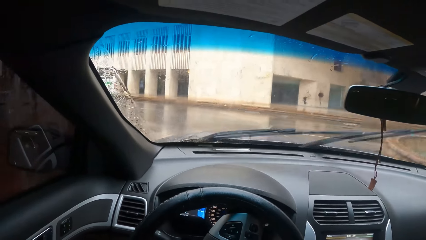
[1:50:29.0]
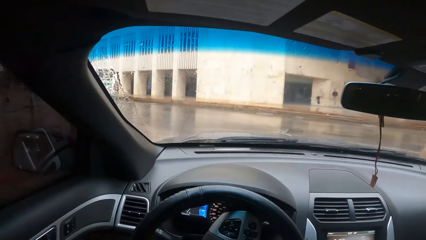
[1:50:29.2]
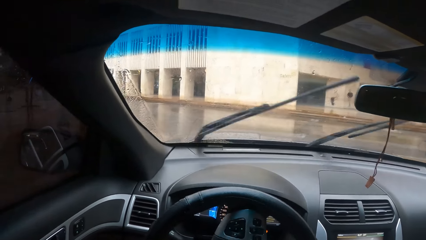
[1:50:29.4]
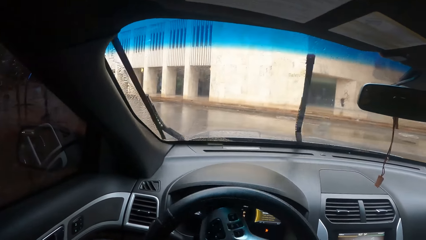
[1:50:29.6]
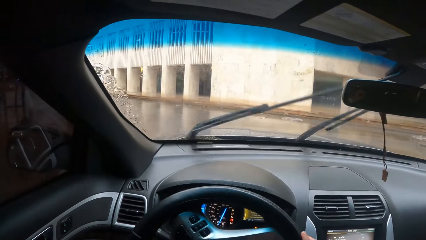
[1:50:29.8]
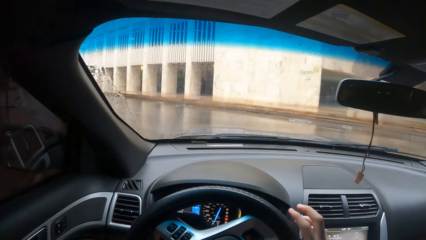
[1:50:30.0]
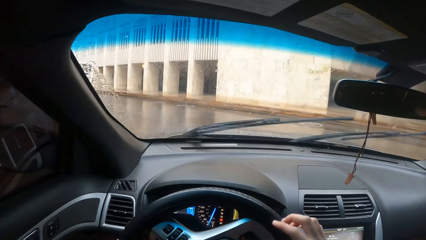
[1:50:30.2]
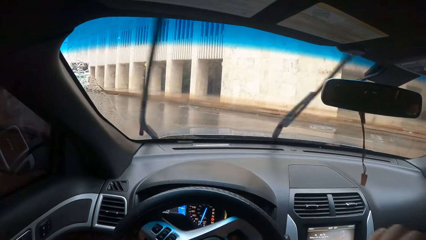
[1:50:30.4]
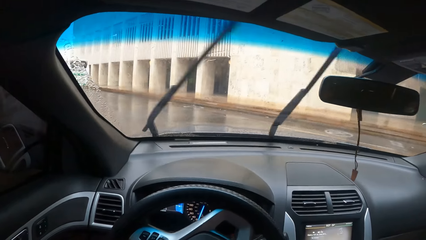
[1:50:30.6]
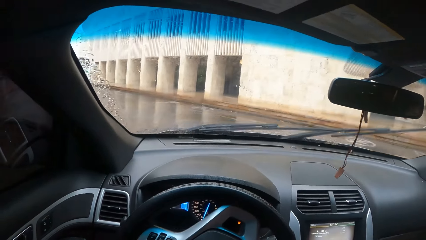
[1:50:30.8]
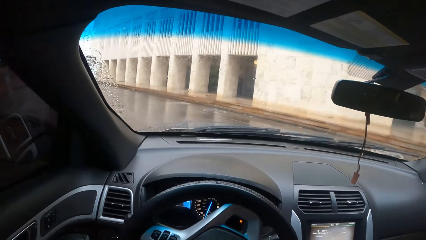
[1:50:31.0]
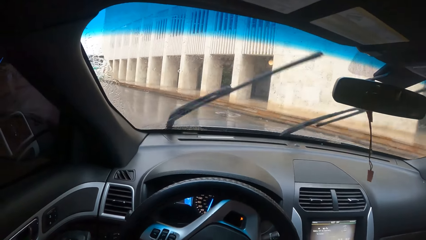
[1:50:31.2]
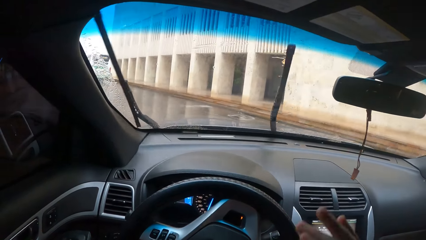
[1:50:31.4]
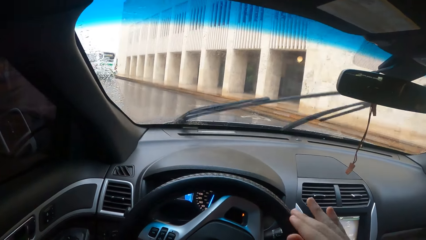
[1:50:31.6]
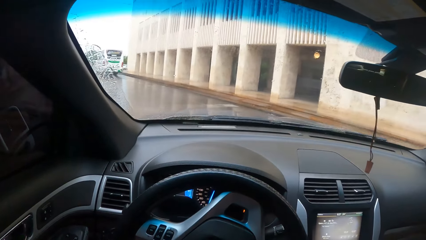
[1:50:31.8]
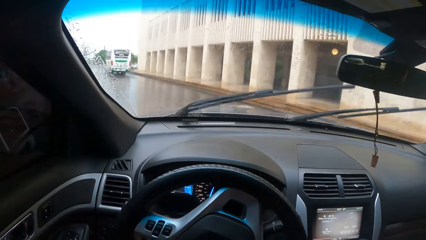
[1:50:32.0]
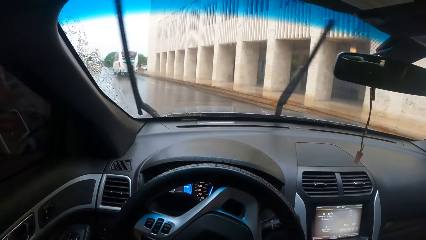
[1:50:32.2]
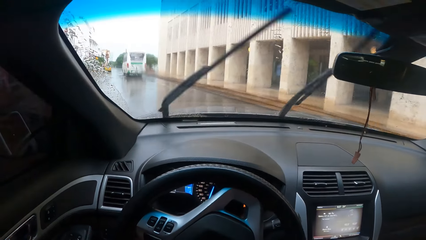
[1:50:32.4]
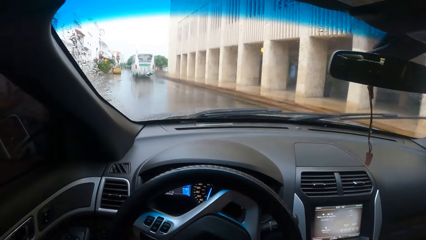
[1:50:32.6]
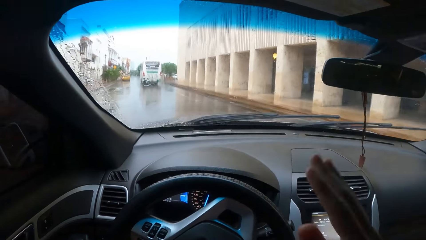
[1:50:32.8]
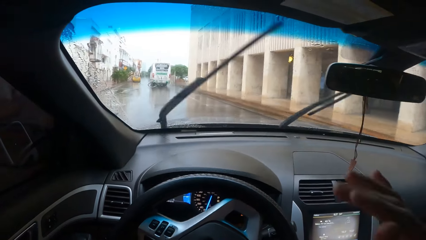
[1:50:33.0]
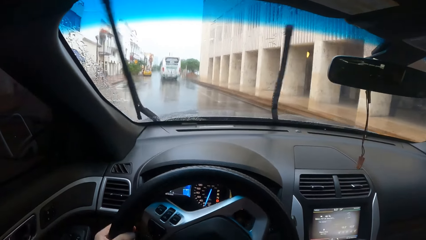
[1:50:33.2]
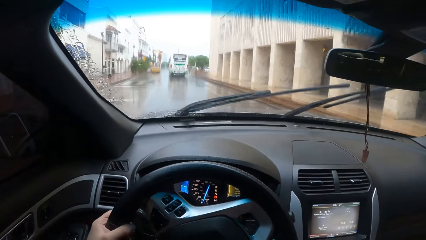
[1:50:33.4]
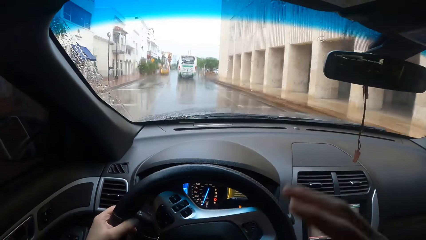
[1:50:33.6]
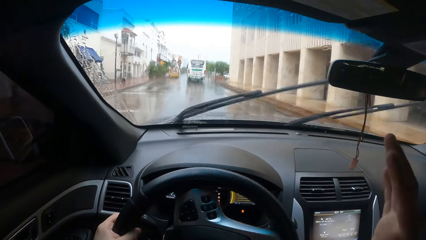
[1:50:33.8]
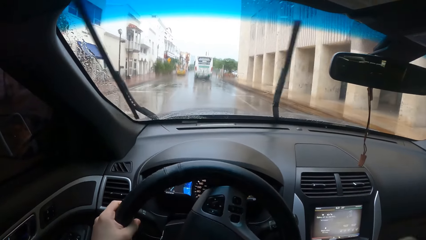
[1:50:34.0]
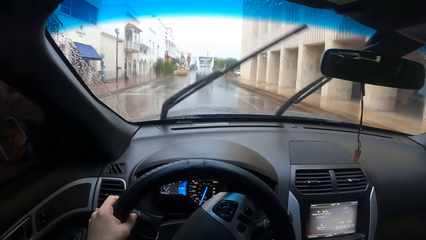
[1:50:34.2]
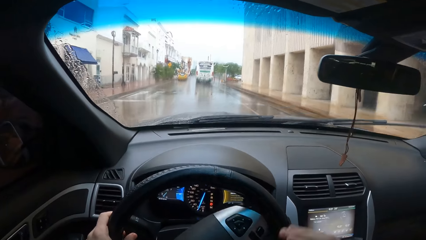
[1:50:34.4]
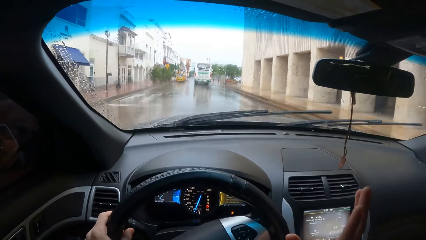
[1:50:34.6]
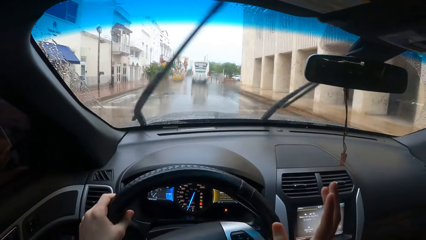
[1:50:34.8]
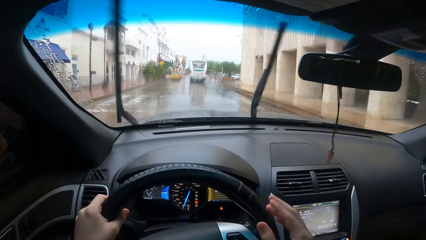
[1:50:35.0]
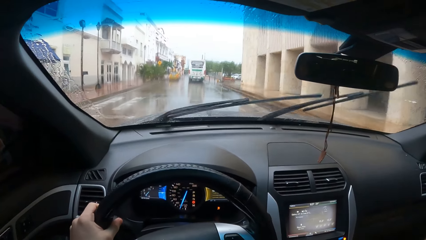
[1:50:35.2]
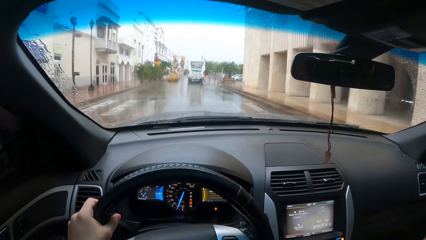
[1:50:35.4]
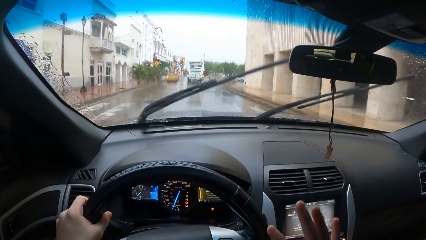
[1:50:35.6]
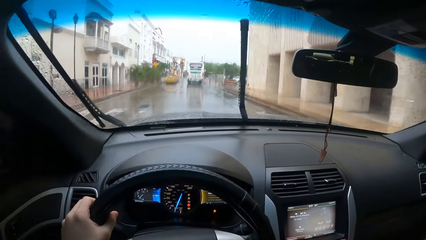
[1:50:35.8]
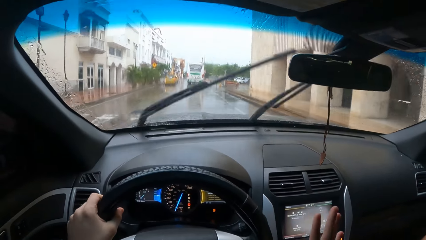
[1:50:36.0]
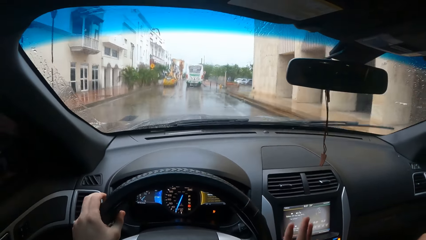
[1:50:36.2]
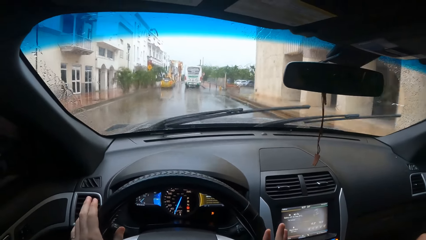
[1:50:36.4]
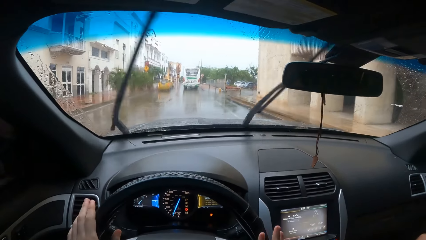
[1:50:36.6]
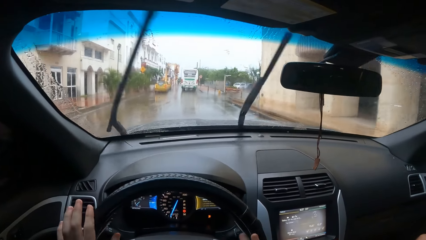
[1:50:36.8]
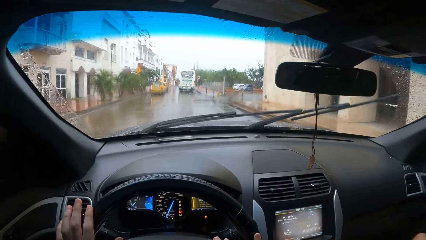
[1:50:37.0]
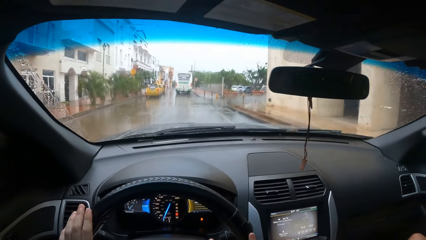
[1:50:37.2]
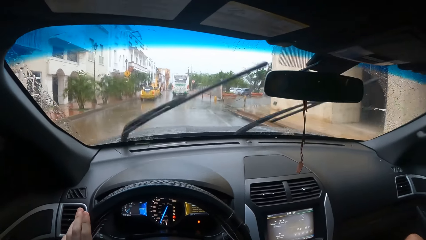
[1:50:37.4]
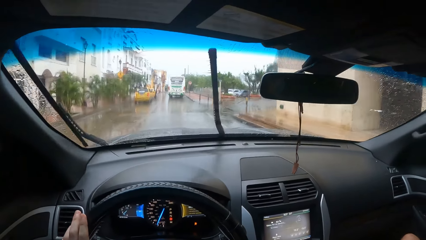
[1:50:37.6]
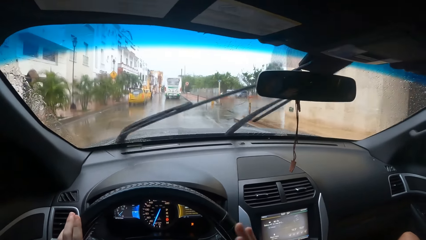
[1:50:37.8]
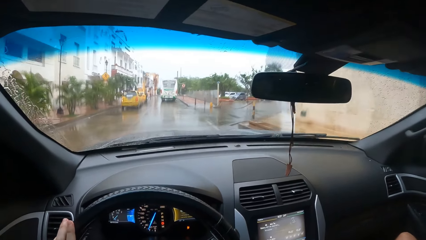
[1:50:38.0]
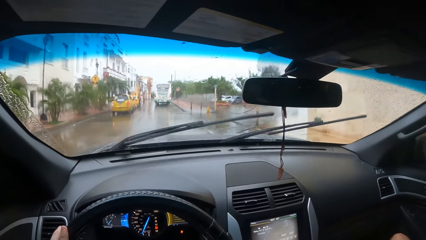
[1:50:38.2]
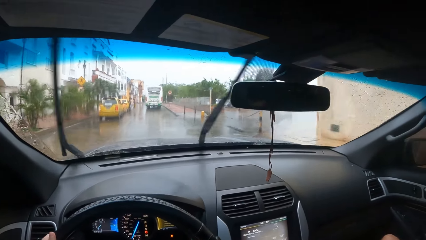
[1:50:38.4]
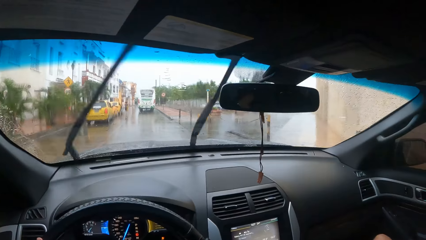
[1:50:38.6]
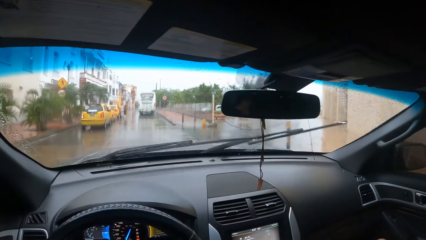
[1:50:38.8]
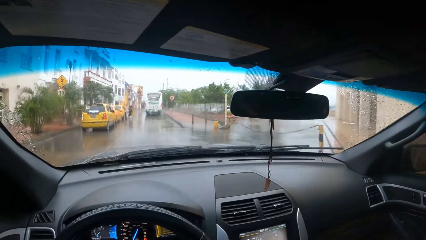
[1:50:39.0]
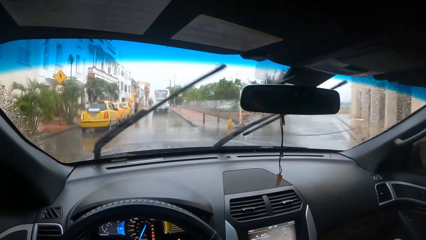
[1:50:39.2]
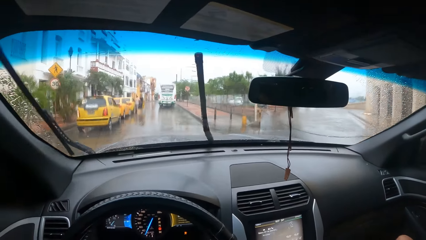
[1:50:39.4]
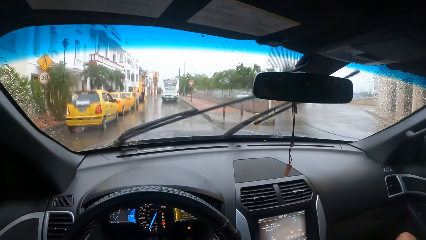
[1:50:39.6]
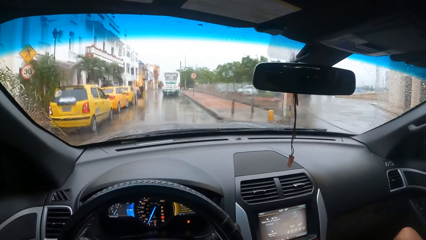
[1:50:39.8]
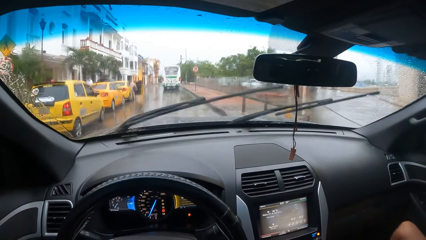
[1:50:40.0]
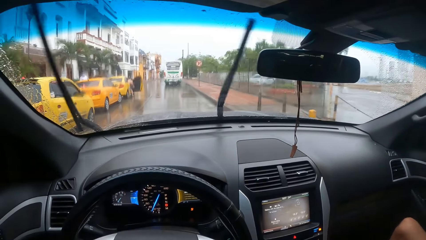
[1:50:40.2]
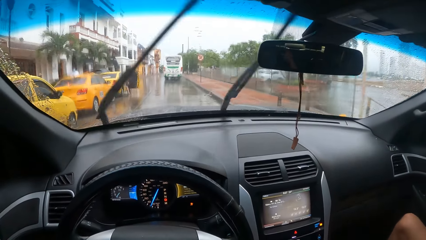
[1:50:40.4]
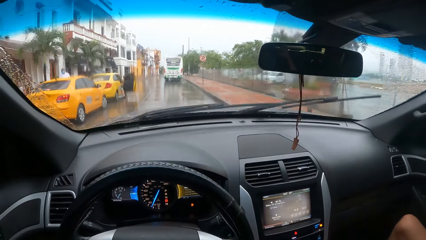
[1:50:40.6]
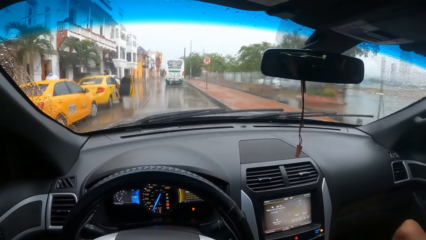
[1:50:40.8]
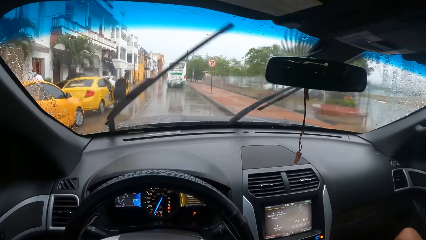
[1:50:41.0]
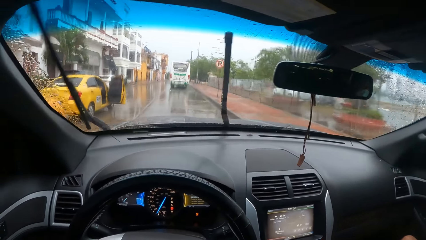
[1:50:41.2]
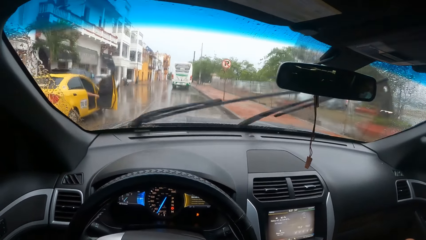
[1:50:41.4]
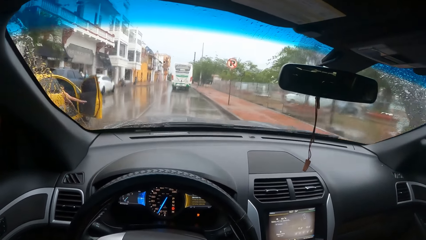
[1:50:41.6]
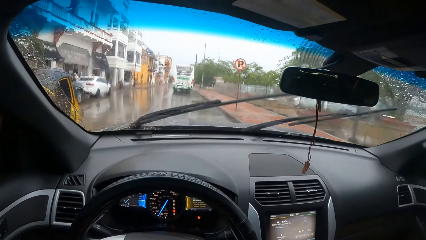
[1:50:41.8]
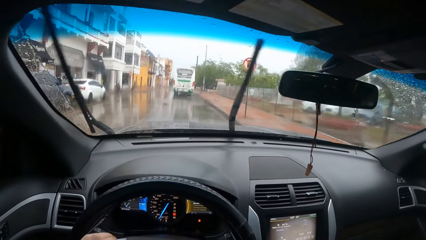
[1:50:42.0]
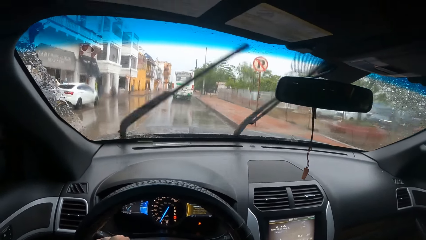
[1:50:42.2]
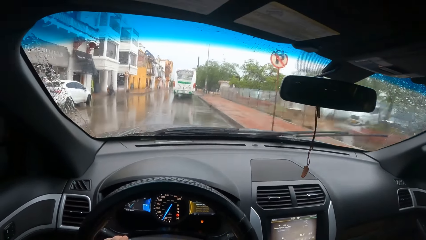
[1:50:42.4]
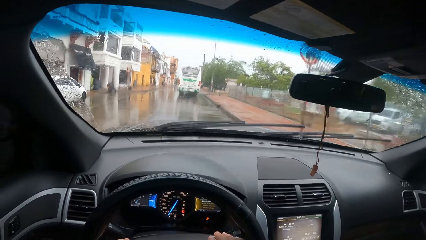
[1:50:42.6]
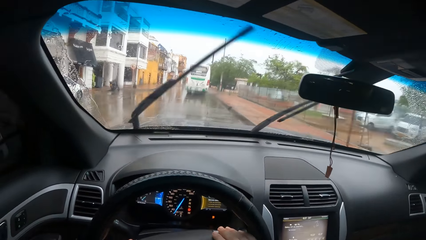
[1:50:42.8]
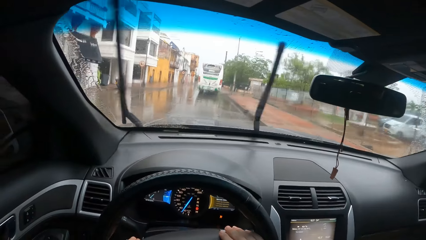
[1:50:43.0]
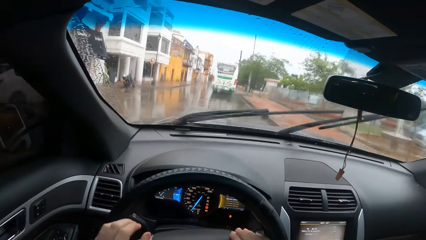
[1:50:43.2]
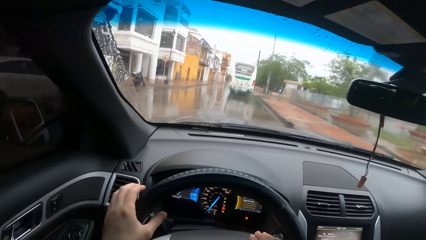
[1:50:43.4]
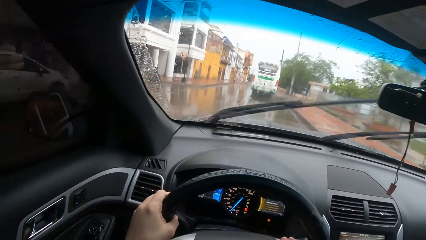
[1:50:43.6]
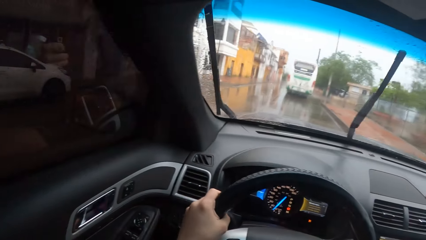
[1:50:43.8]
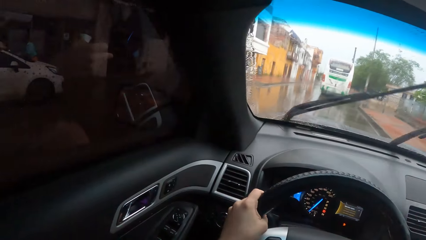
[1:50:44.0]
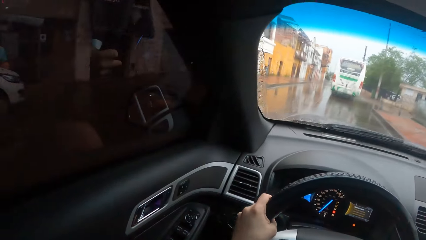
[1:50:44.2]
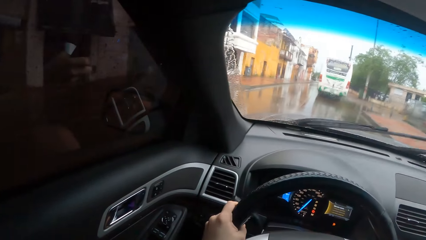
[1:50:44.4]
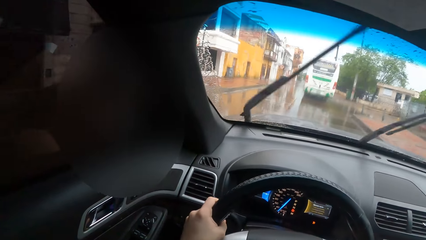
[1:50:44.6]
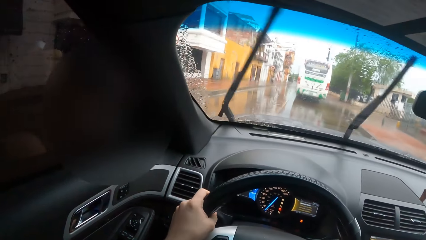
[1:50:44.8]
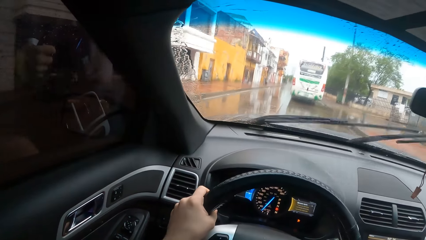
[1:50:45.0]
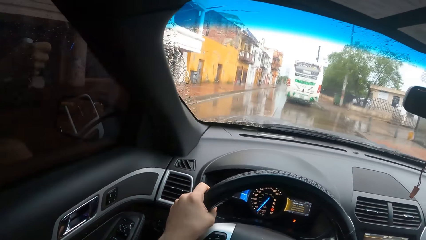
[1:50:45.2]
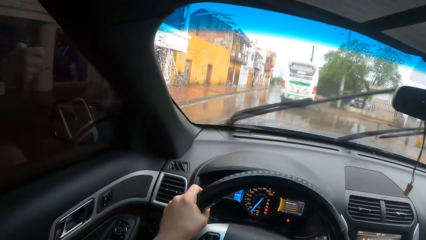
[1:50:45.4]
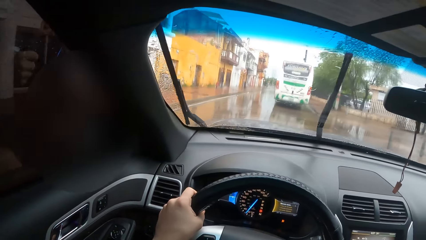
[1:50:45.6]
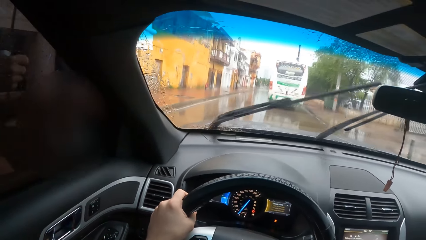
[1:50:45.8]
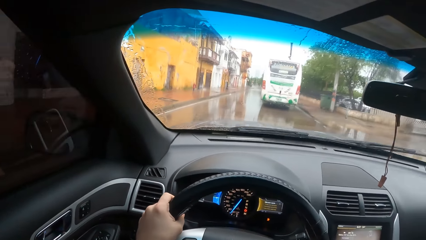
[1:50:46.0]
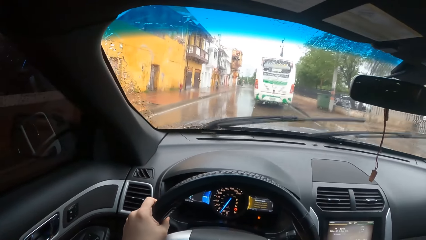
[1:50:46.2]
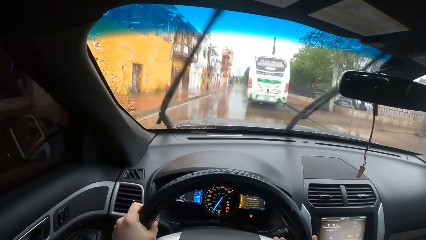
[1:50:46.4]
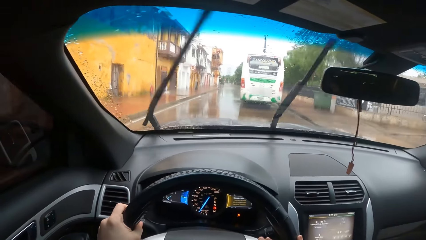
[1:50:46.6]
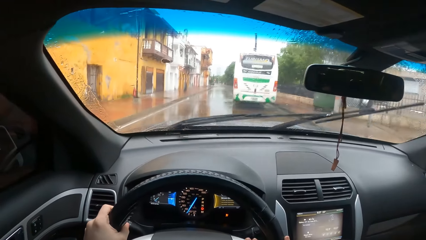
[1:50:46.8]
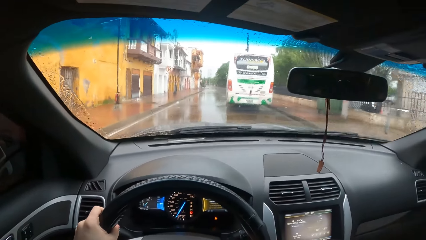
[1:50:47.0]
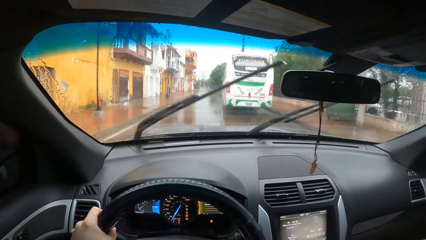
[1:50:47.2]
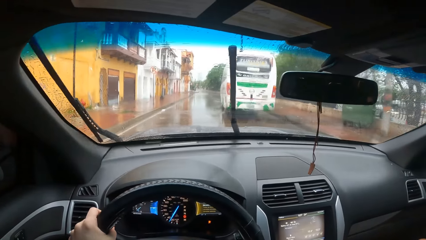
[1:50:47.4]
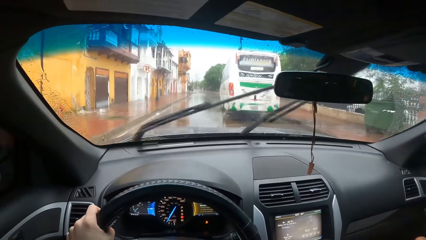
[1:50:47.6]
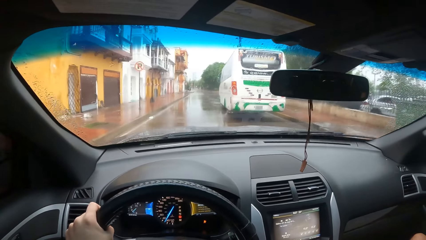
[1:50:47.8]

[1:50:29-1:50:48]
The camera wearer moves the right hand. They move the left hand from the steering wheel. They hold the steering wheel with the left hand.
